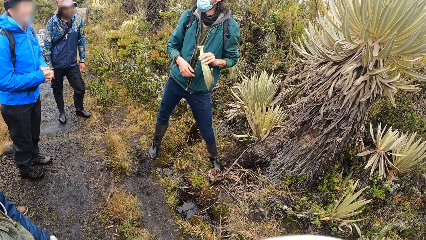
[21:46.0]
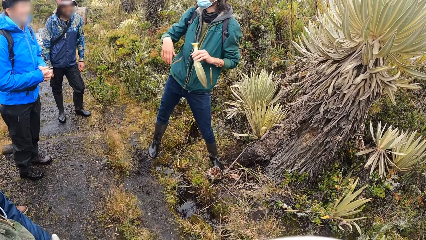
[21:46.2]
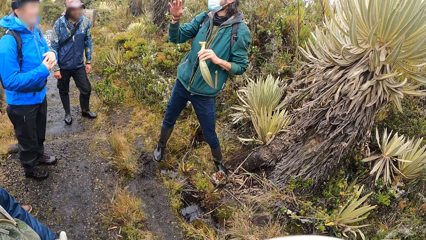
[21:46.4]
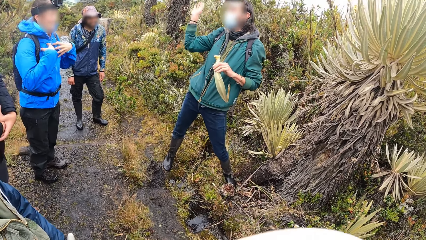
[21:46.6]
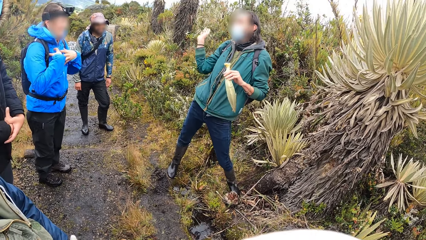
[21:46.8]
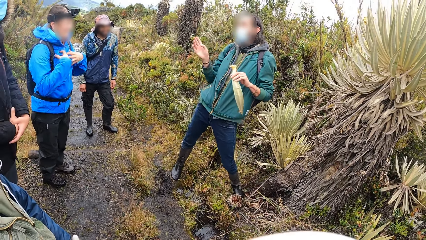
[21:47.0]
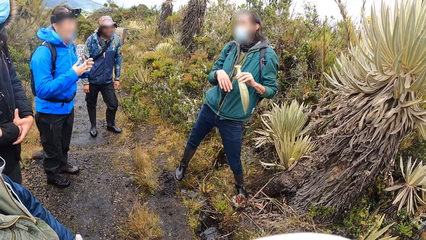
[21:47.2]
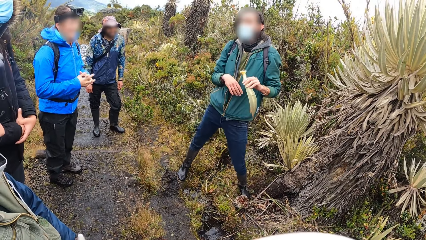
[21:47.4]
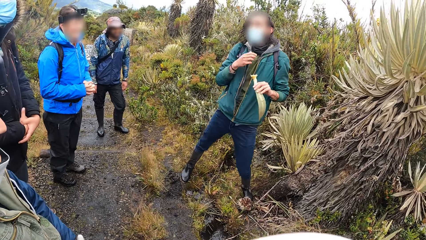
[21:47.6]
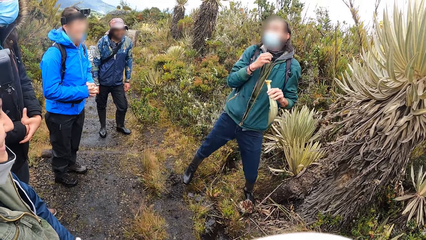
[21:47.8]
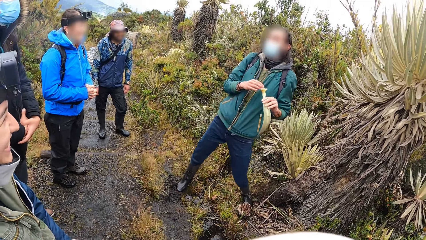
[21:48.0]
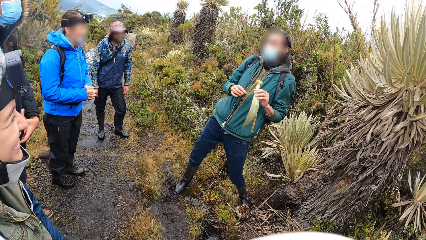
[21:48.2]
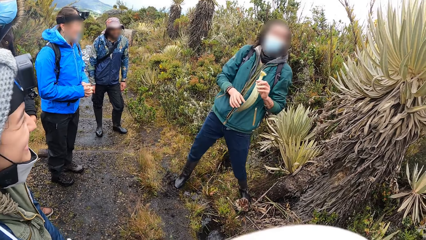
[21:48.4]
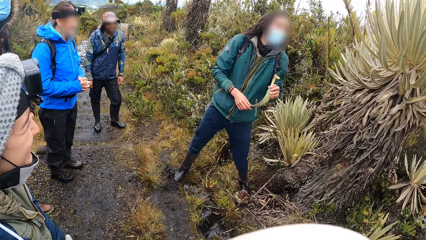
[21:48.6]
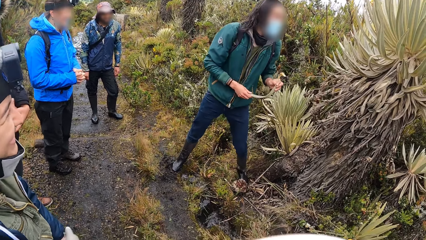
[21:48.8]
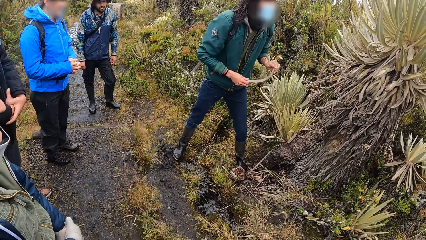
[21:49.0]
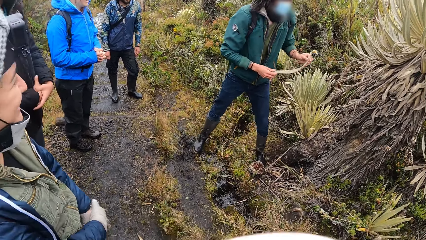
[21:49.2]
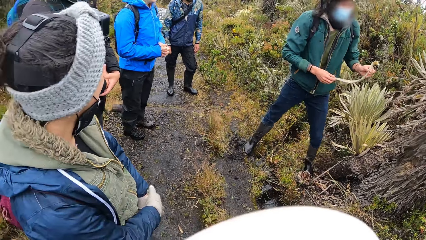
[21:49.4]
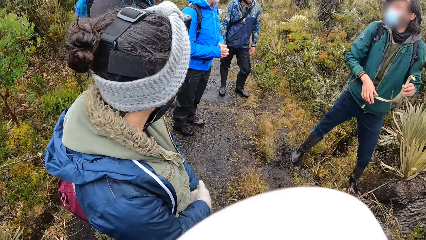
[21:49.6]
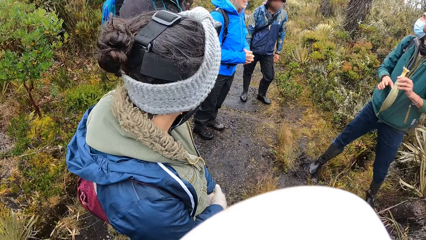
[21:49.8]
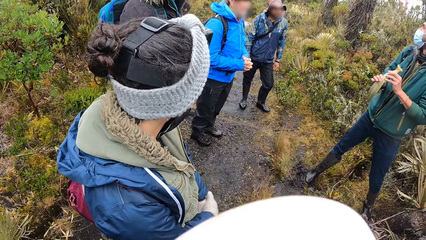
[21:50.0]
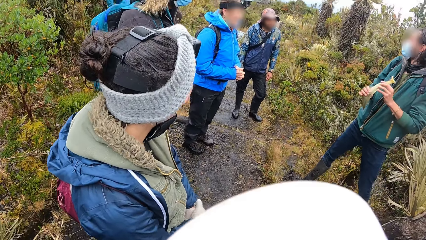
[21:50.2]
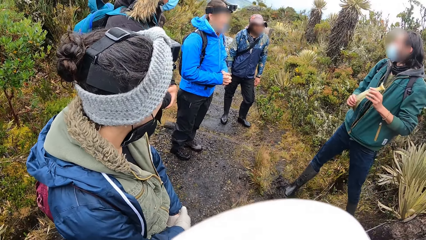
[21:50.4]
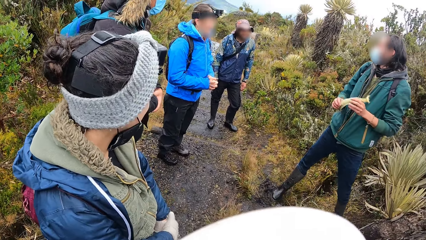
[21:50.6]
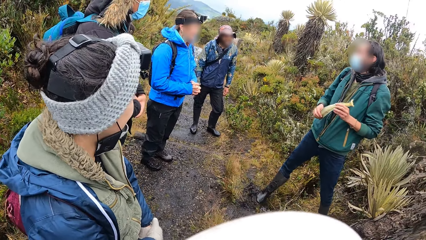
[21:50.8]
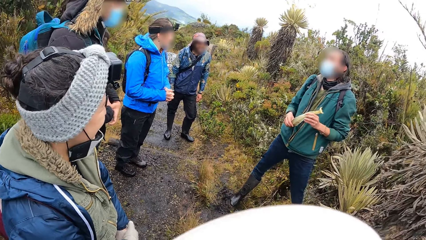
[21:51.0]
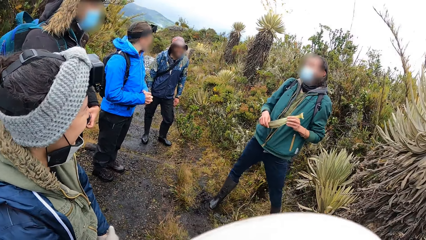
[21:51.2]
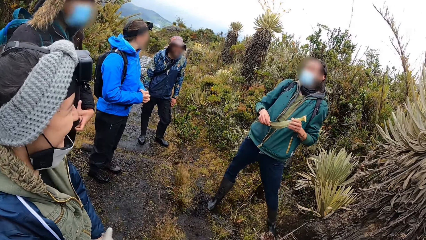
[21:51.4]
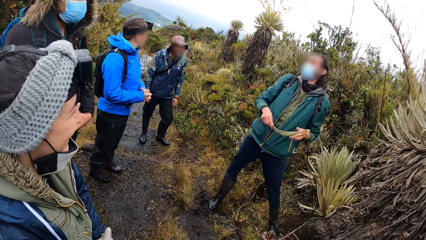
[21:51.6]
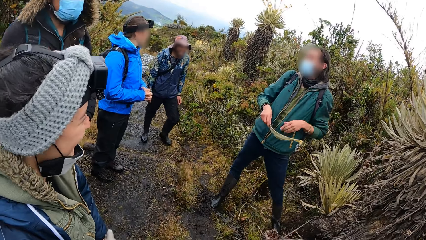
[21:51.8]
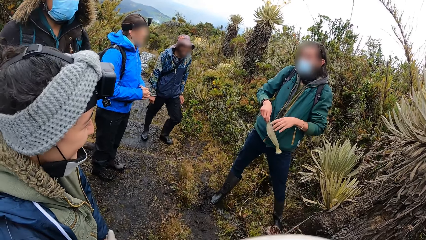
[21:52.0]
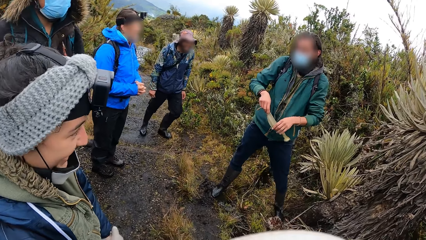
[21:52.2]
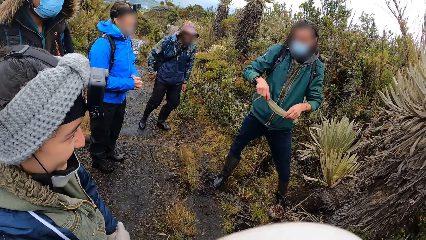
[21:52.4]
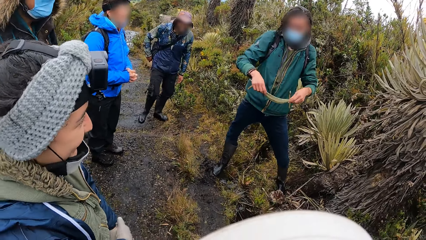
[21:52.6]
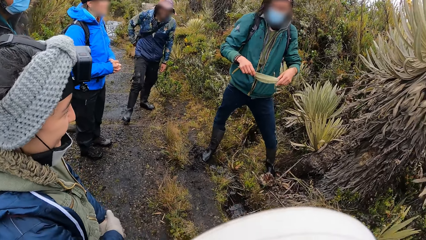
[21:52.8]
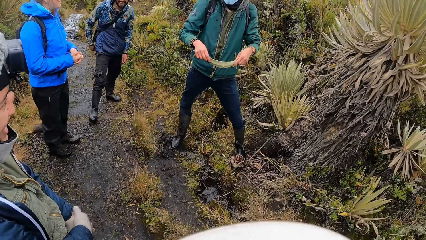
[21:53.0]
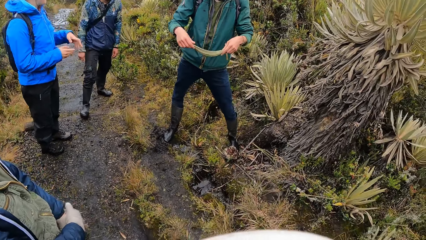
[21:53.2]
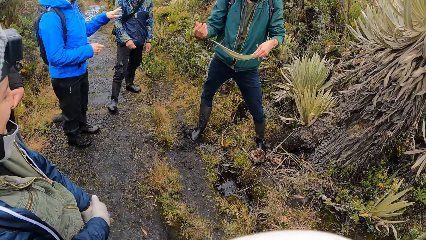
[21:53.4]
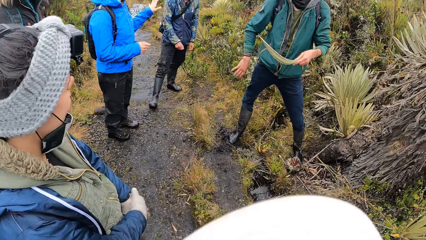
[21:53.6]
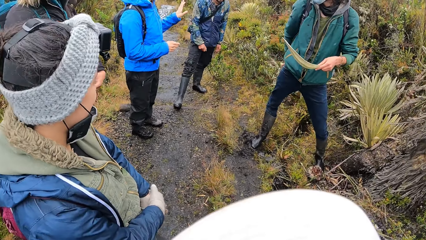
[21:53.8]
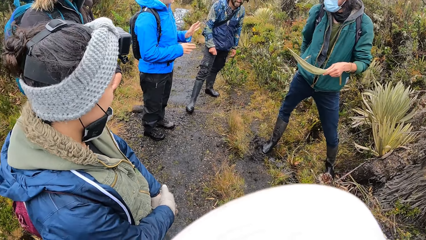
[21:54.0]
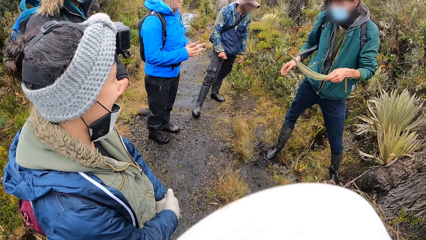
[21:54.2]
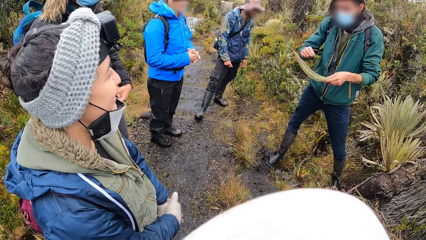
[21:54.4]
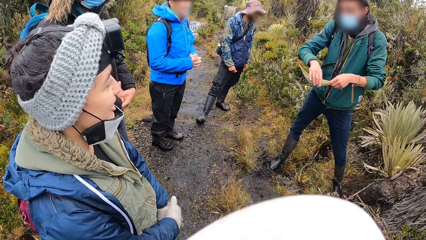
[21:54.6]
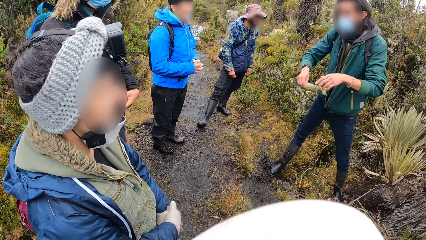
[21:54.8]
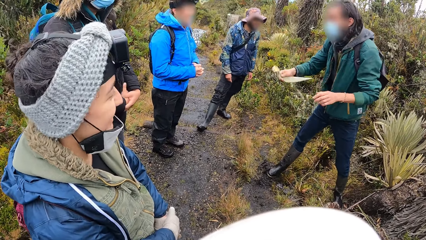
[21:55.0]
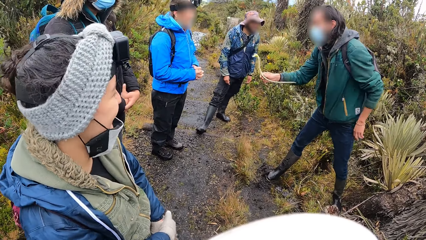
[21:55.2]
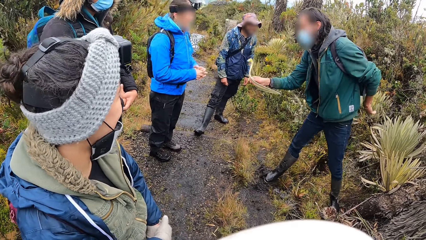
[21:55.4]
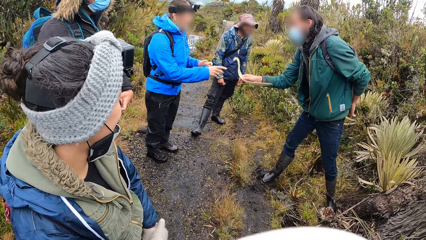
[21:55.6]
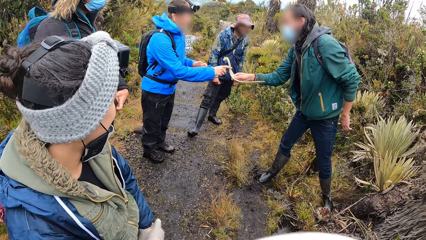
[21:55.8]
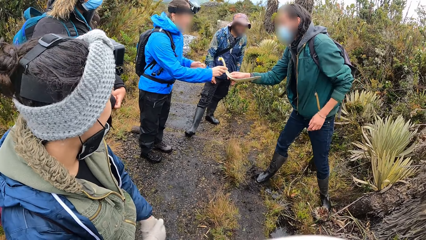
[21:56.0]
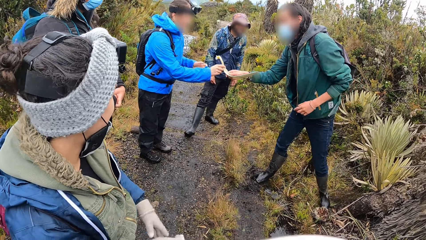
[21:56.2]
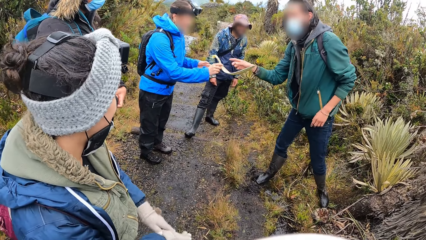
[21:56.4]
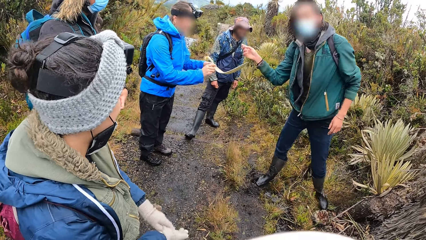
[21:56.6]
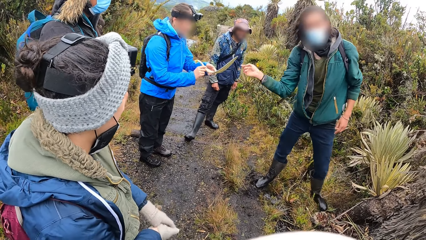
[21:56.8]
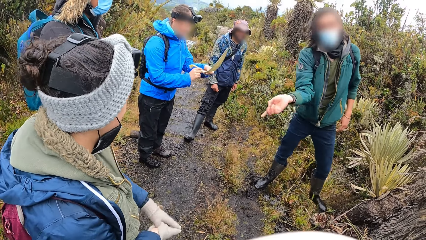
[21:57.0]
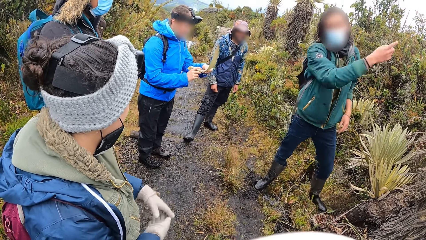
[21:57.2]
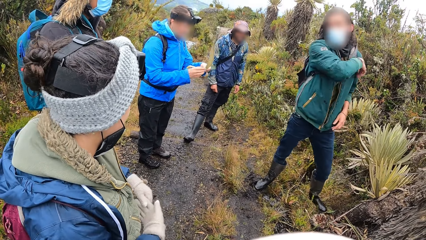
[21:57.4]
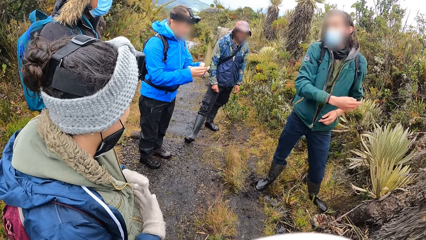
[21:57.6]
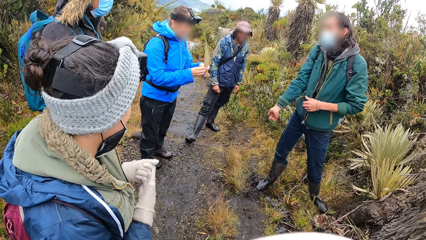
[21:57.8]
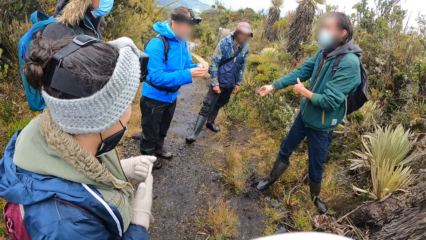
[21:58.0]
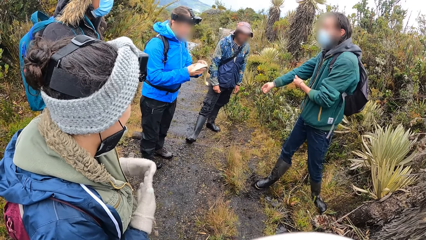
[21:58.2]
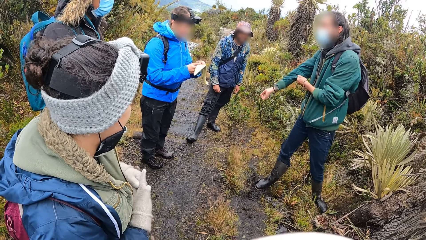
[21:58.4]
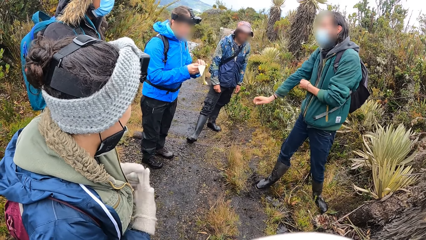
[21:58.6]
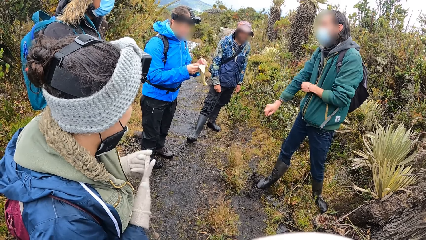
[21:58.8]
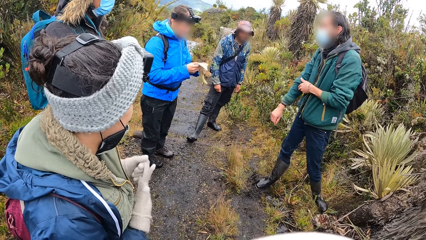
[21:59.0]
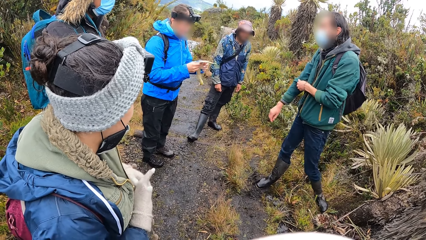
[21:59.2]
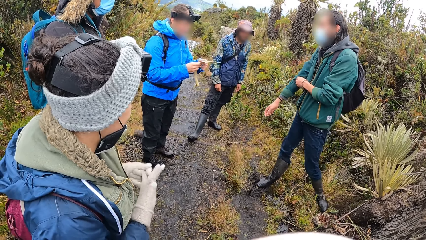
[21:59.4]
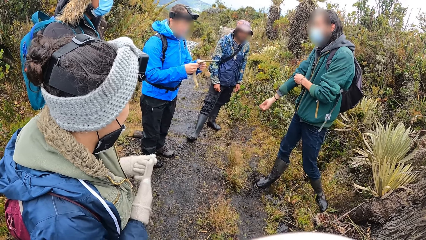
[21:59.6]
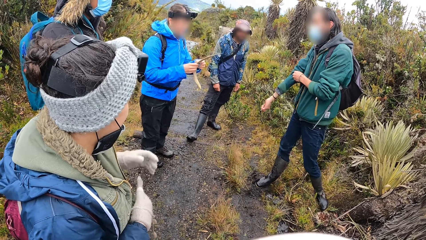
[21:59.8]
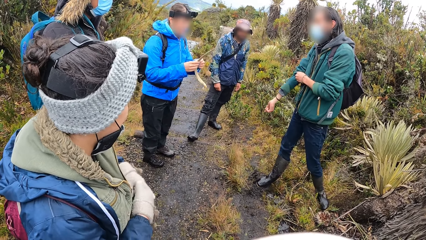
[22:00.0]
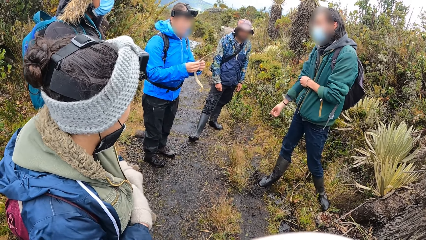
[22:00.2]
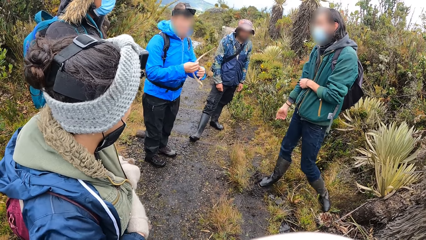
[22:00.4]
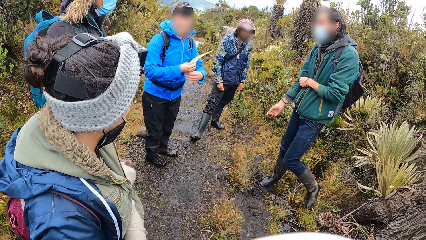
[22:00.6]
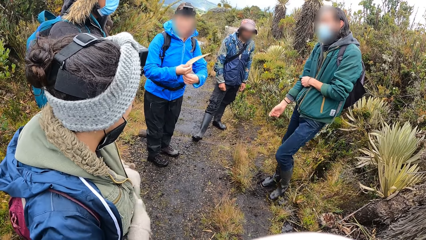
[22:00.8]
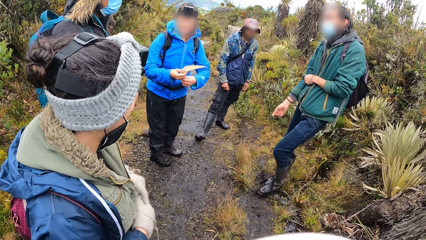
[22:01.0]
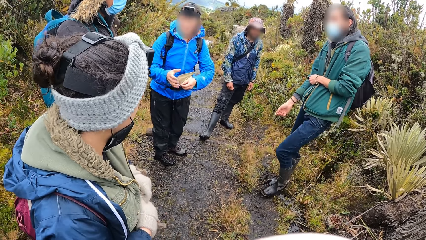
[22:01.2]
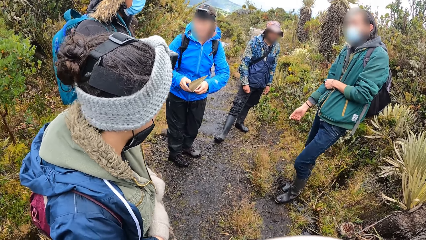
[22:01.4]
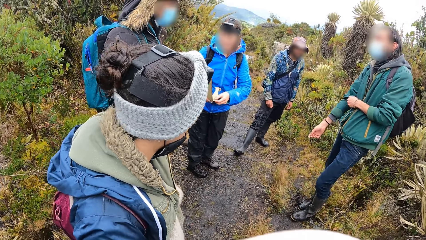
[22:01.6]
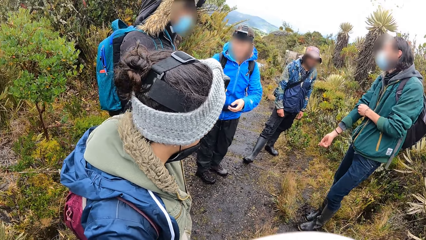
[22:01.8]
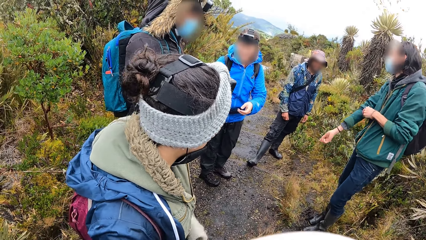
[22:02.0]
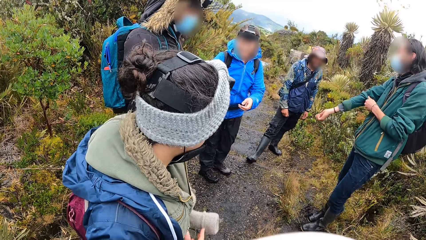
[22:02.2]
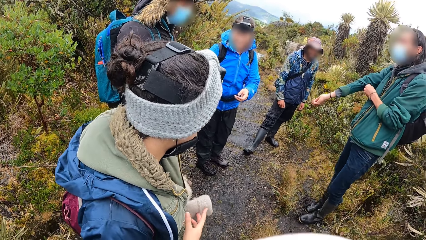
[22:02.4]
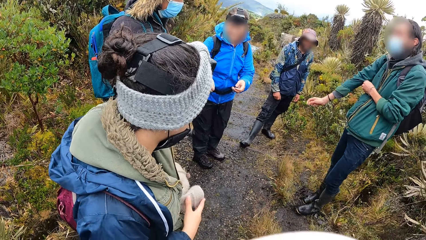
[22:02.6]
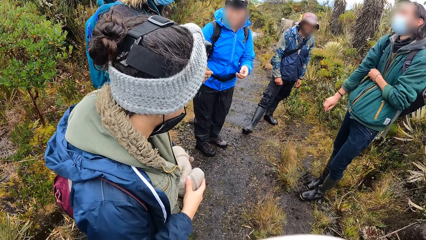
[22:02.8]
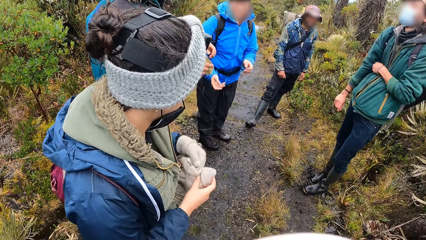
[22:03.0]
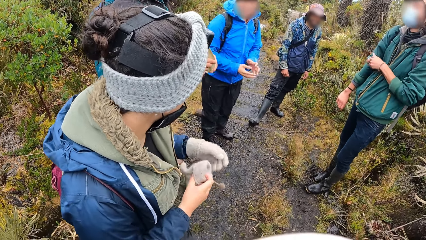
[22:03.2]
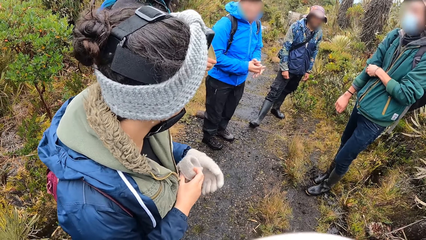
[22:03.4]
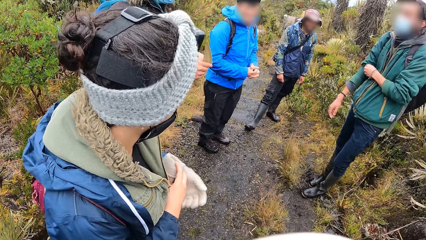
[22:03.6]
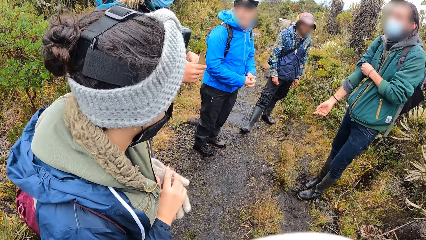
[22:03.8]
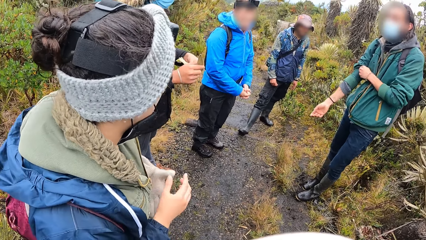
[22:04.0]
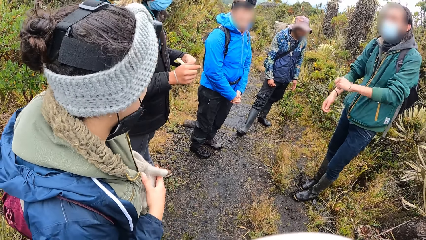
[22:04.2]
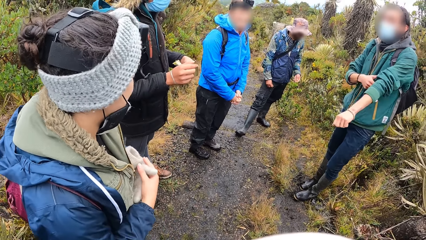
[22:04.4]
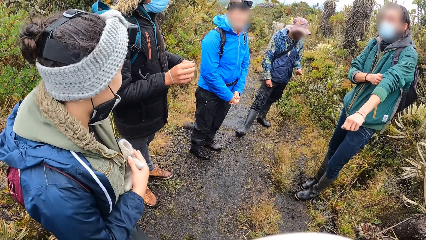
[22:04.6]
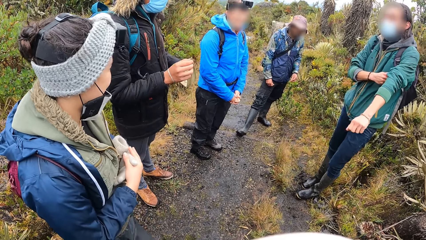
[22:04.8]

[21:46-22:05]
The man holds the plant stalk with his hands. The camera wearer looks at the colleagues. The man passes the plant stalk to a woman's right hand with his right hand. The woman holds the plant stalk with her hands. She checks on the plant. Another woman removes gloves. The man adjusts a jacket. The first woman passes the plant stalk to another man with her right hand. The other man holds the plant stalk with his hands.
